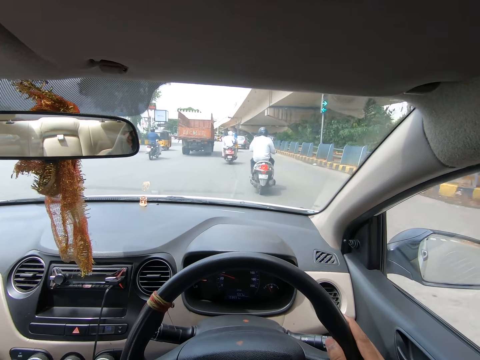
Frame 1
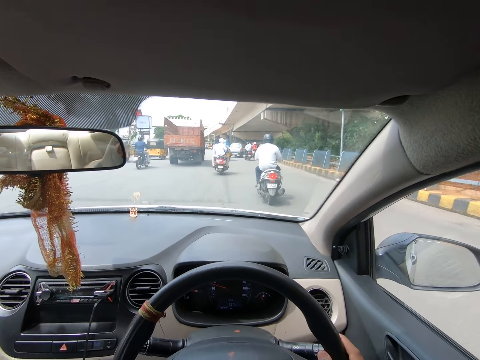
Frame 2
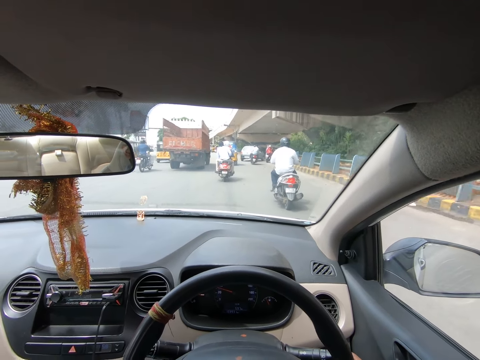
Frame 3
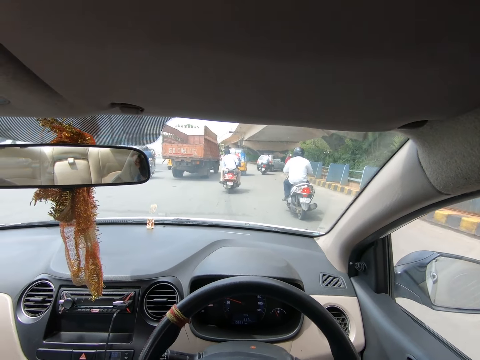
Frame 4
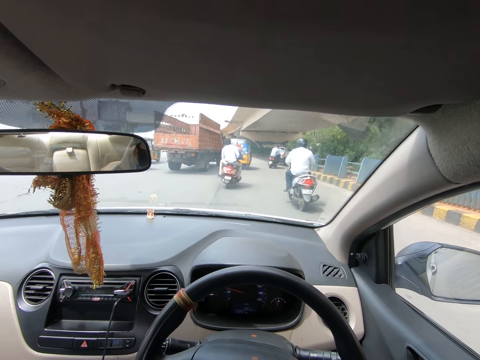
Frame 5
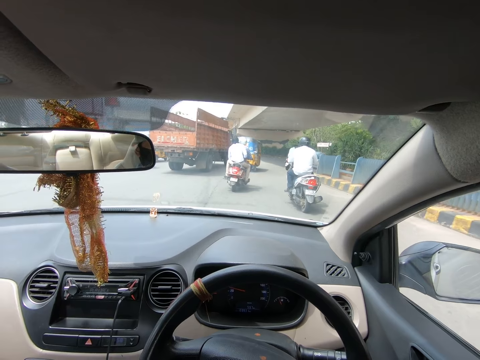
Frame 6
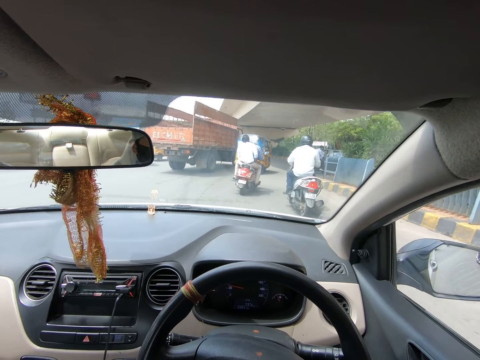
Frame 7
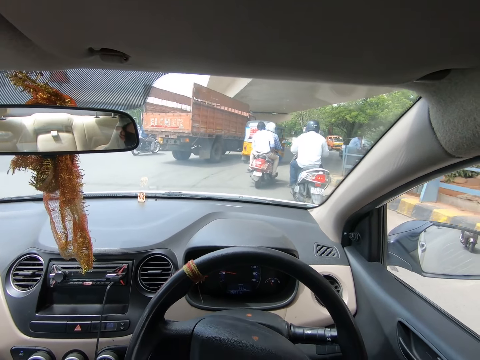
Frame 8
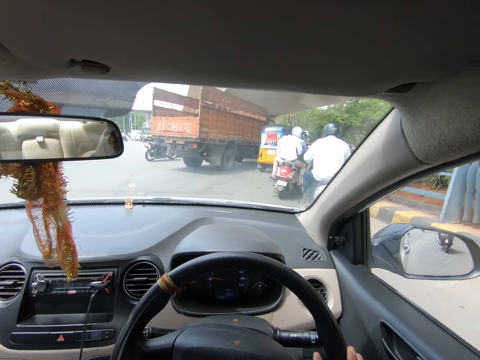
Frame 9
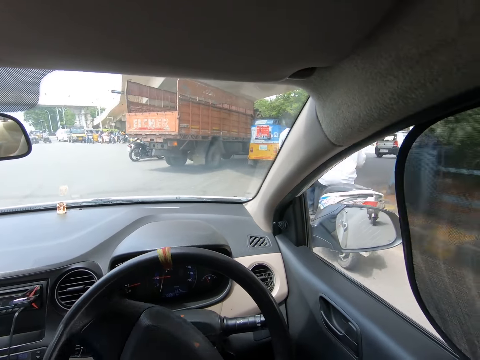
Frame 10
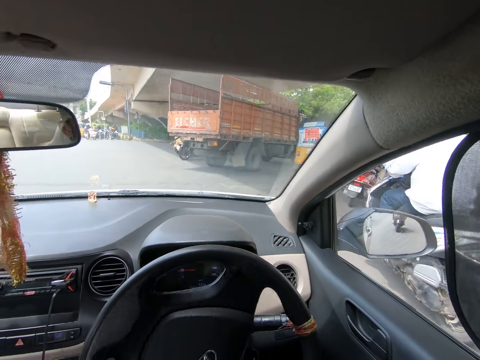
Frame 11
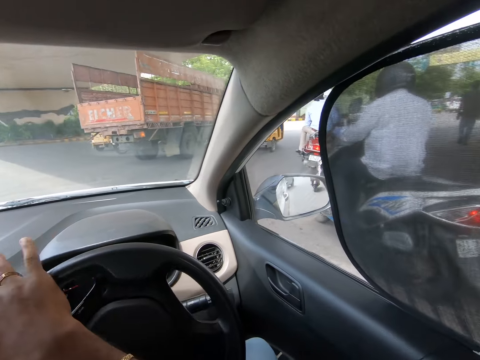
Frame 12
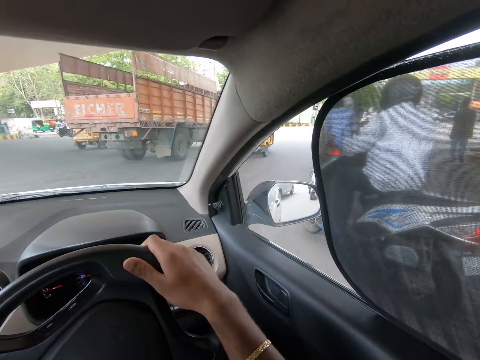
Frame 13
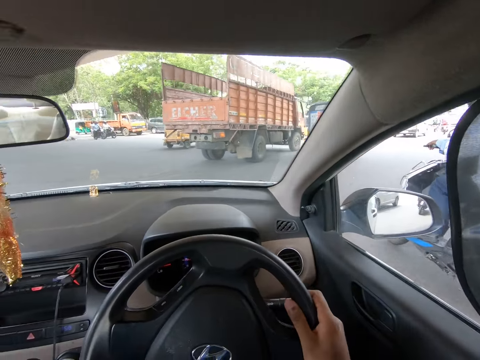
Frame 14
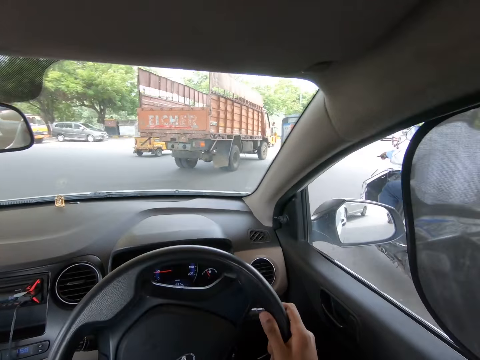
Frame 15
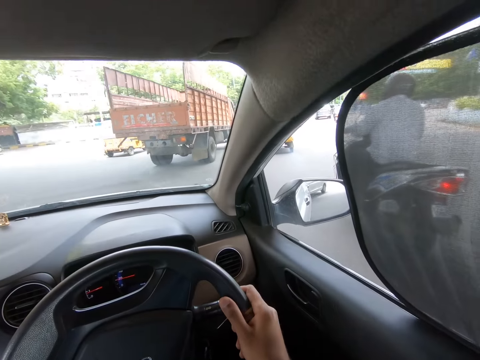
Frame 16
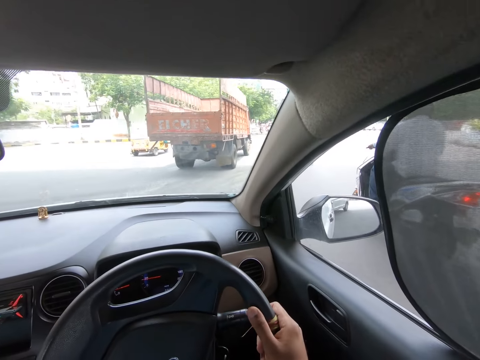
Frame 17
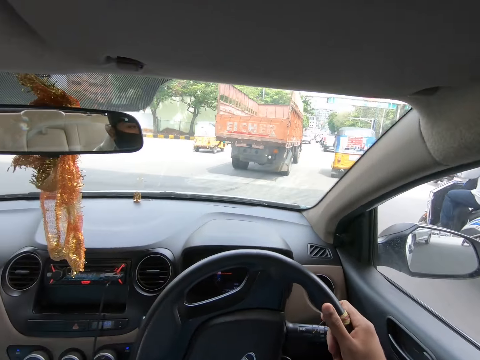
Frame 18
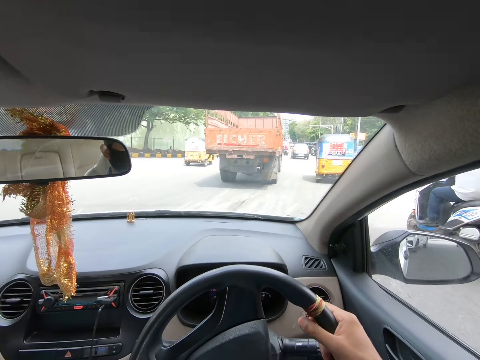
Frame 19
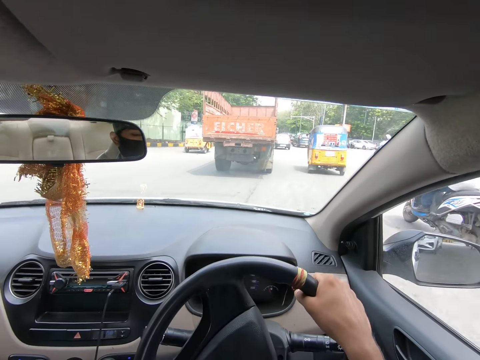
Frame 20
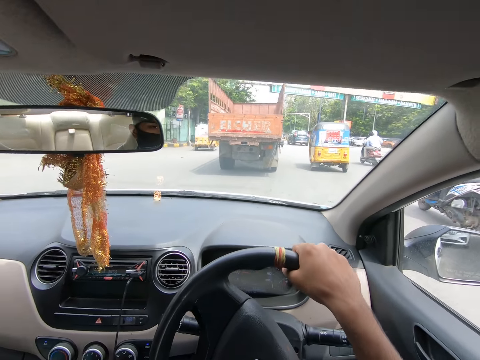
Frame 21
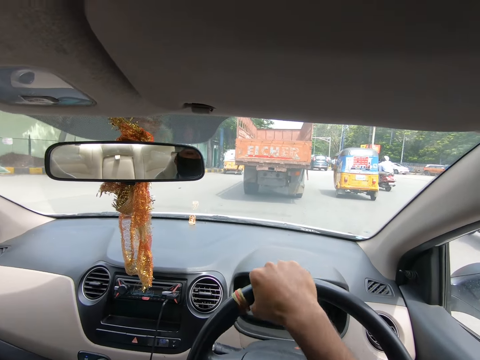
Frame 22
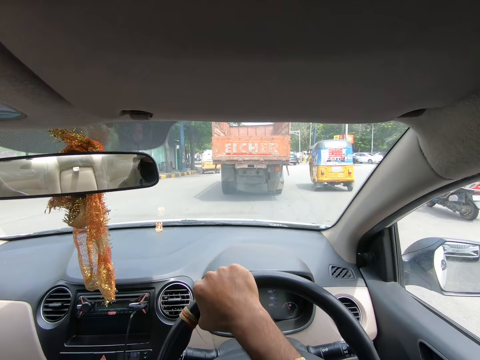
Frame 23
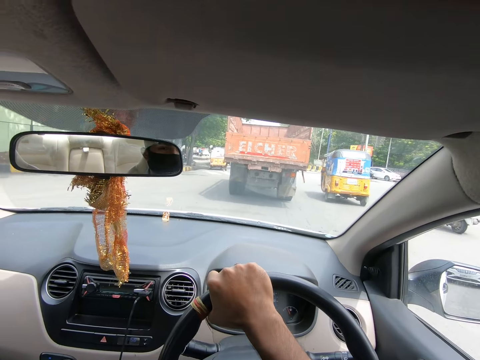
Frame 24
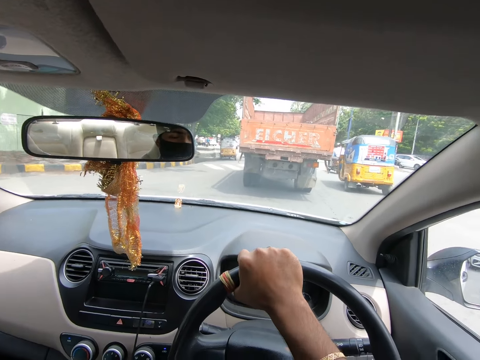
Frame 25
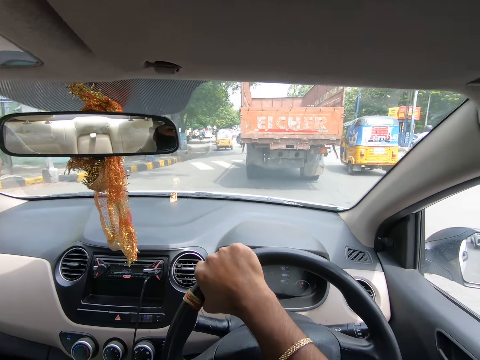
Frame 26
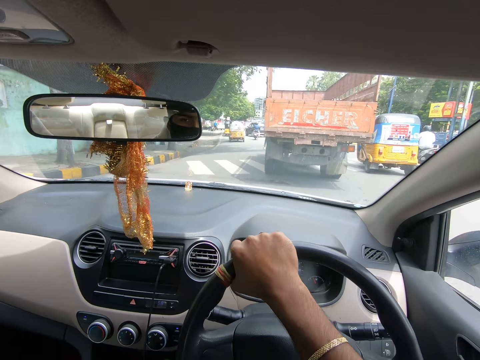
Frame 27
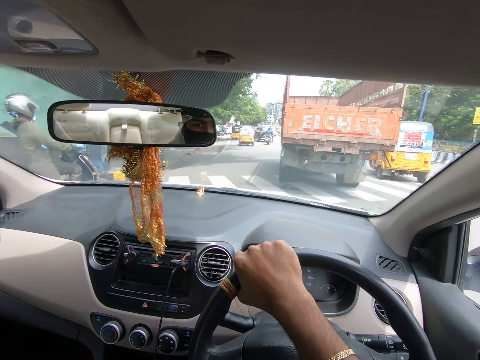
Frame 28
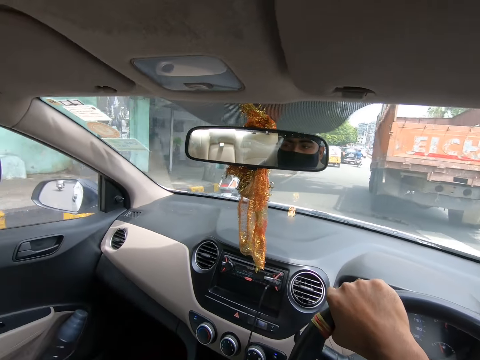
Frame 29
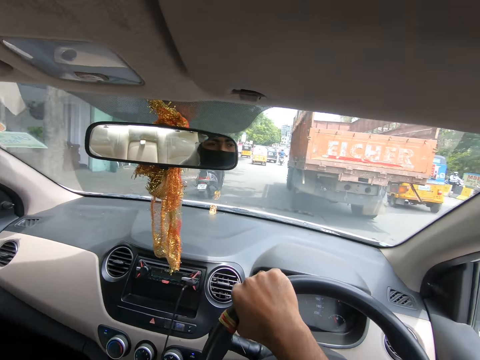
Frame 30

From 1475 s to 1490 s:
The camera wearer drives a car on the road. They drive the car on the road again.

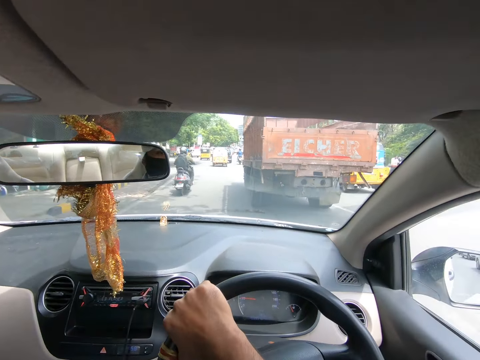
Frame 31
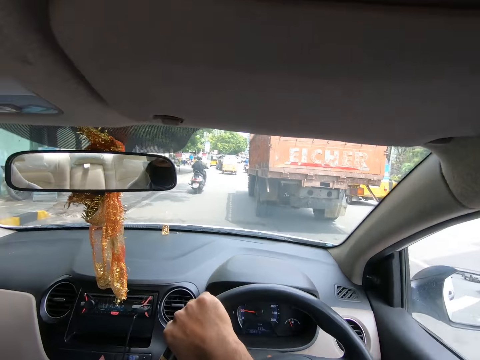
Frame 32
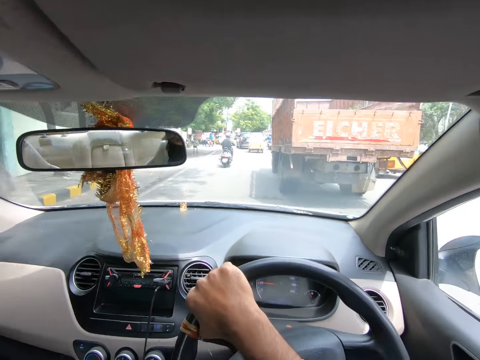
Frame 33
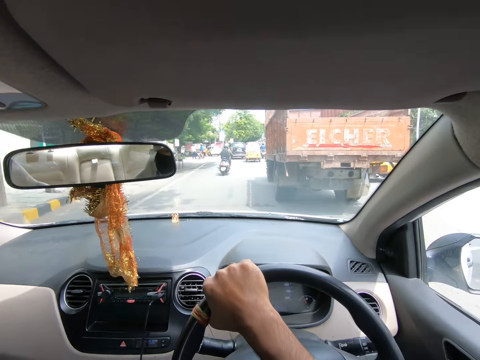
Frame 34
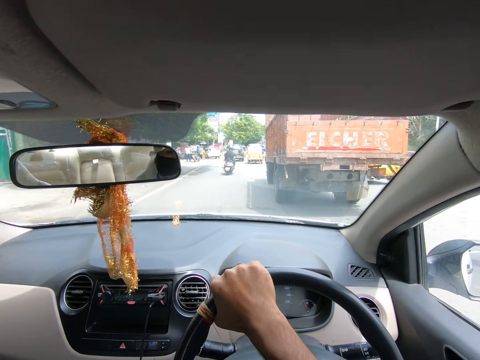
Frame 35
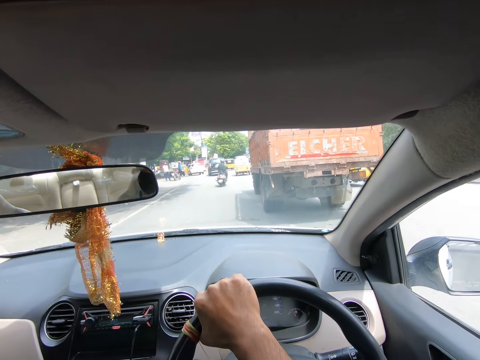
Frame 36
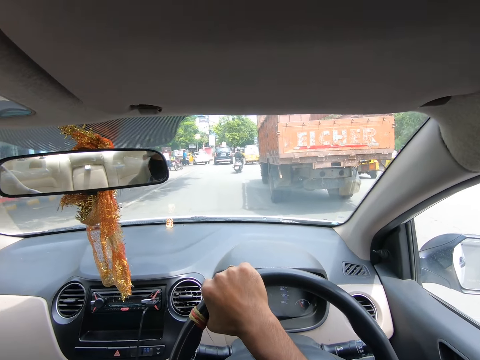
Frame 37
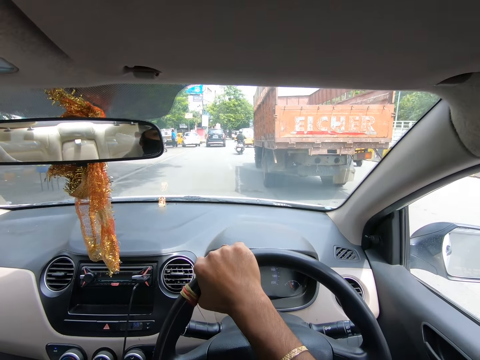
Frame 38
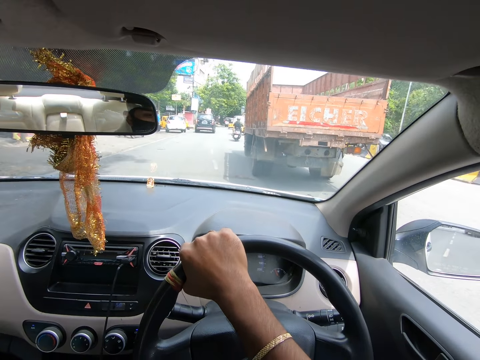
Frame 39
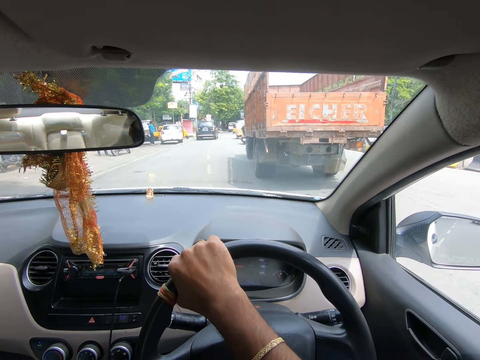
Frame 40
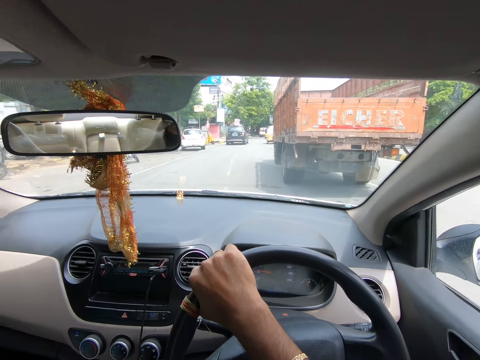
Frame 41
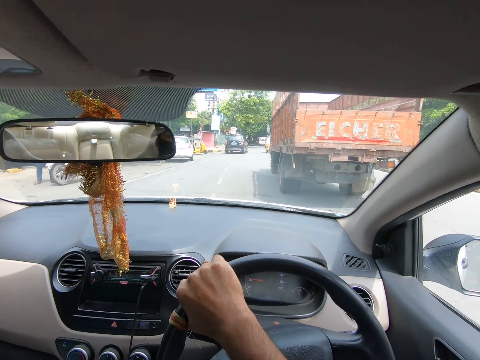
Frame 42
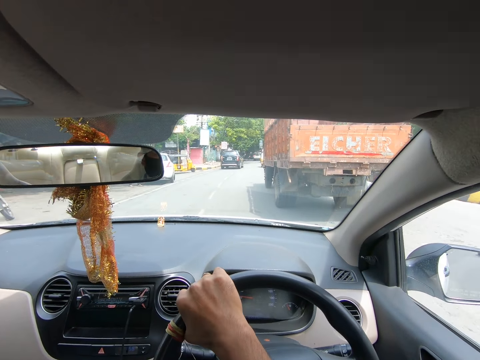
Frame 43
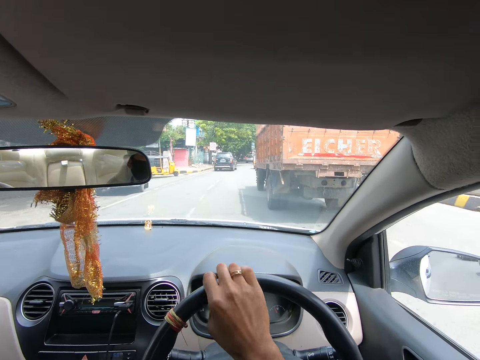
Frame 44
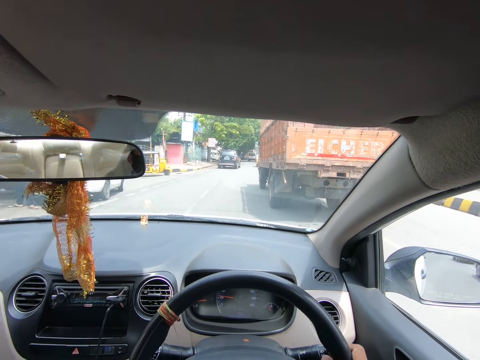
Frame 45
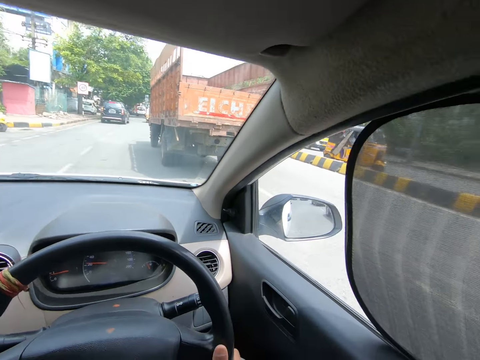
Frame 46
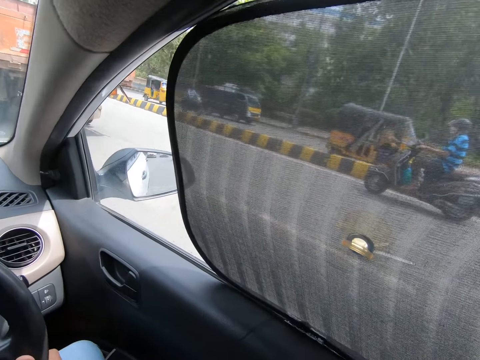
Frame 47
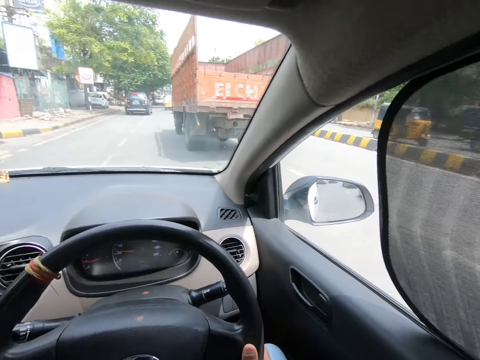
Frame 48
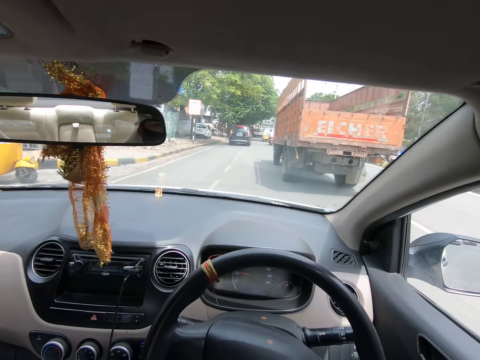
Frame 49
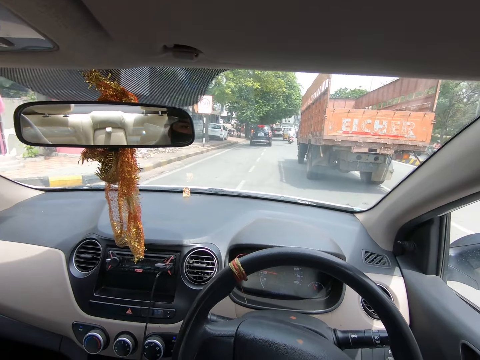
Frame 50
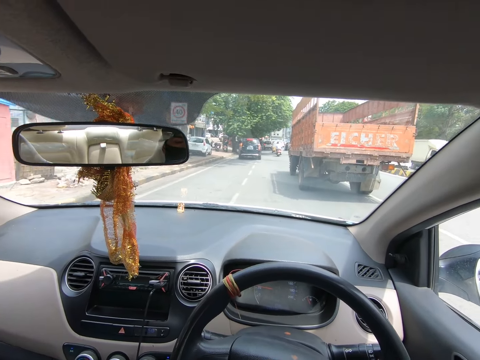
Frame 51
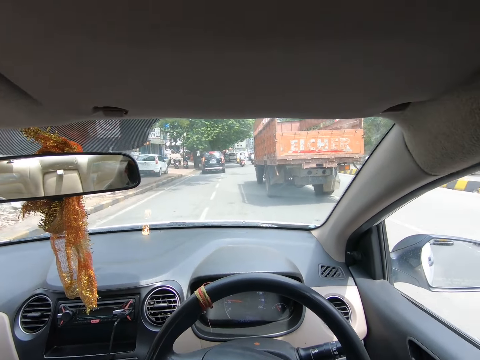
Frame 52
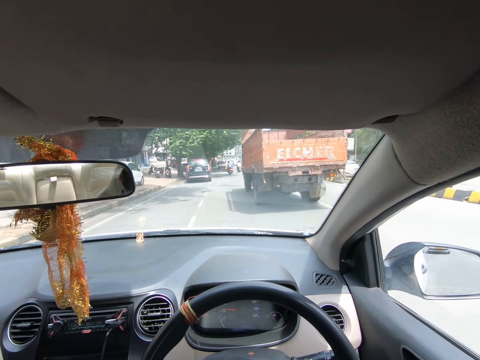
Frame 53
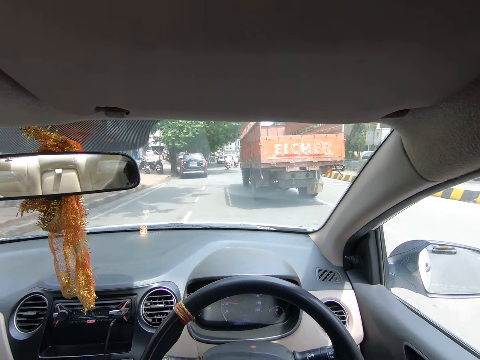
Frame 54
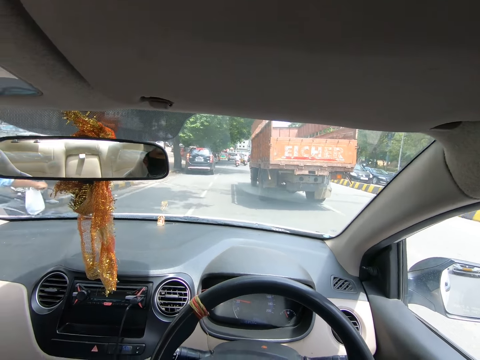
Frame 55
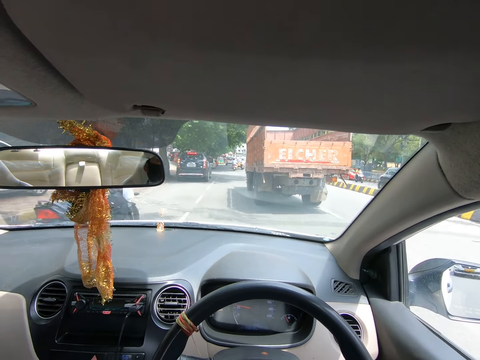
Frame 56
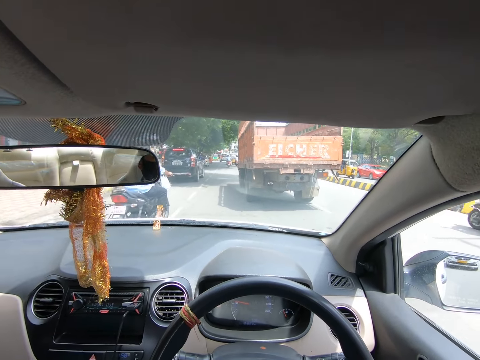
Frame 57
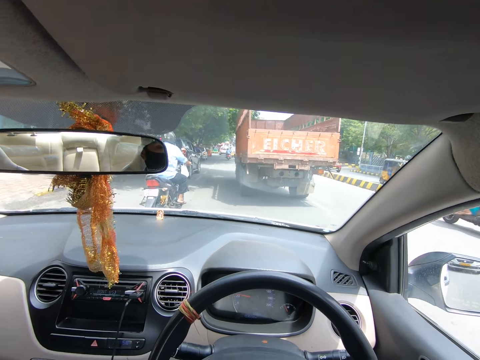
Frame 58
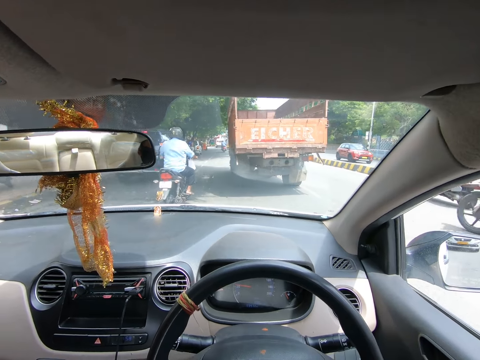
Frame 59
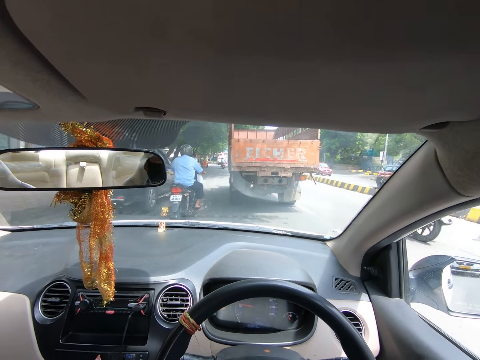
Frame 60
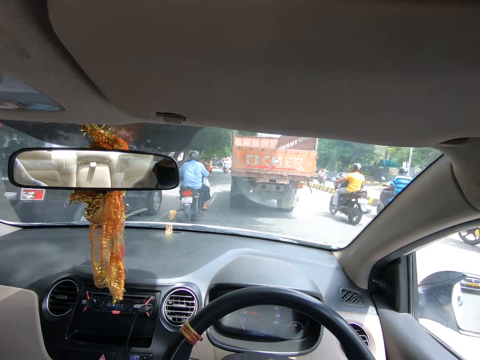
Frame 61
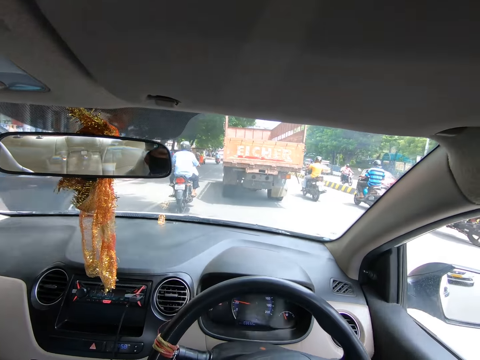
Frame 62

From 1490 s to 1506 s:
The camera wearer drives a car on the road. They look around. They look around again. They drive the car on the road.
